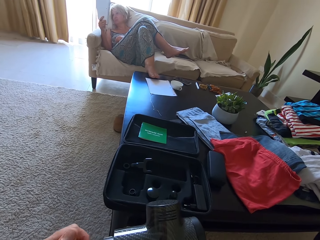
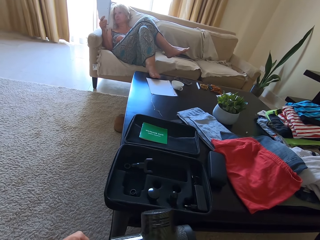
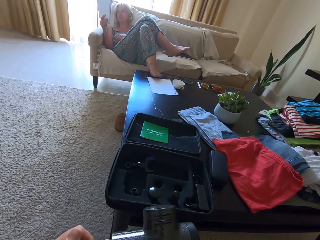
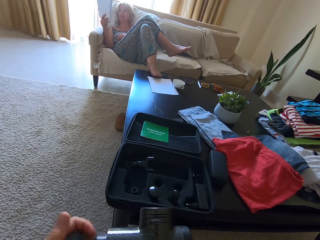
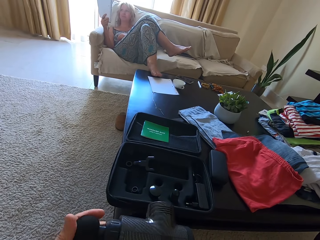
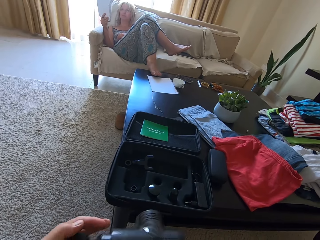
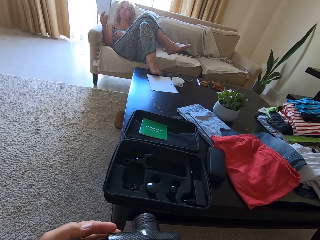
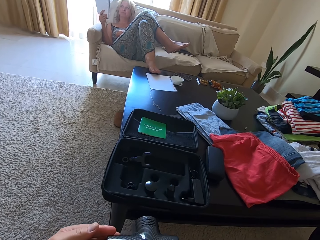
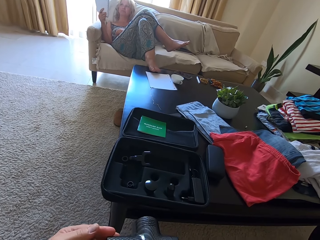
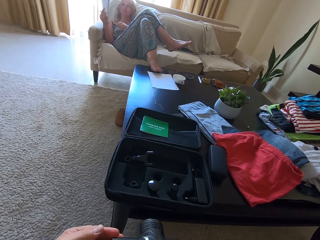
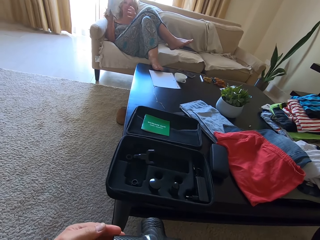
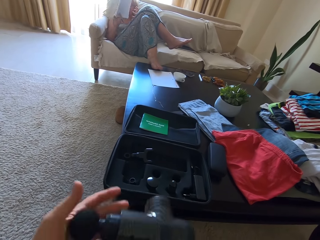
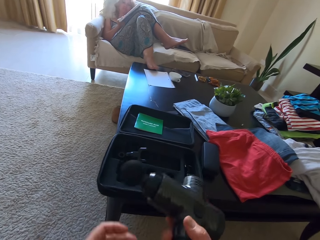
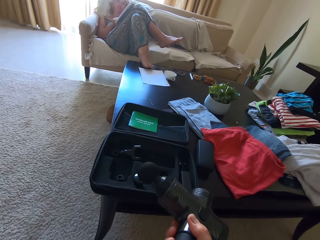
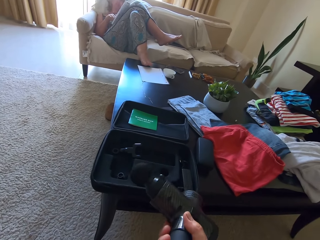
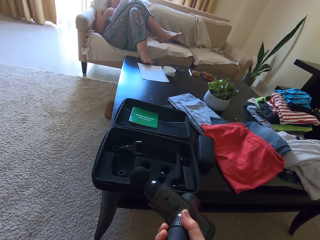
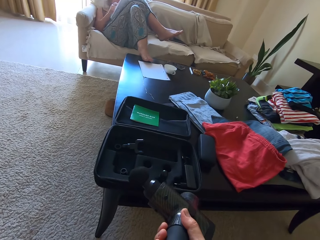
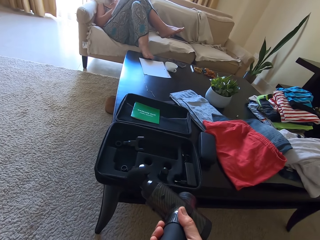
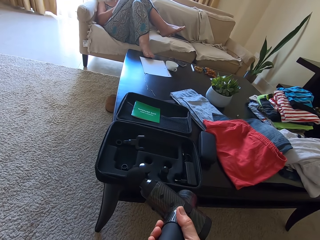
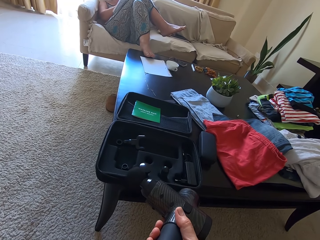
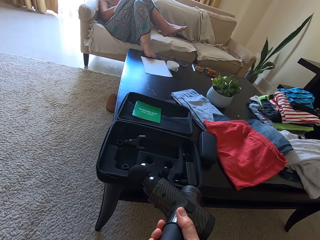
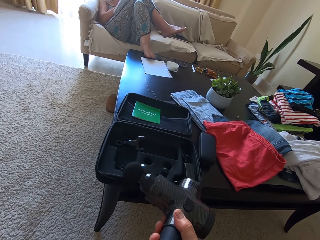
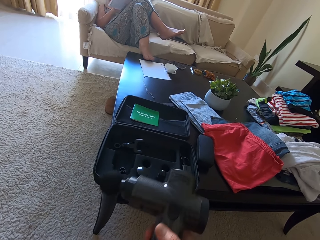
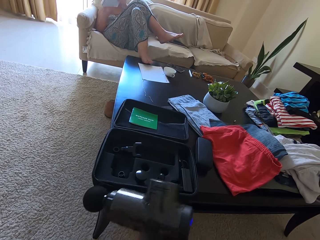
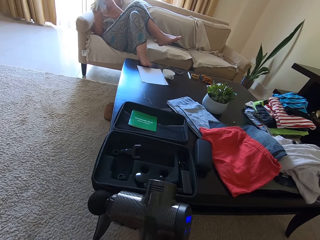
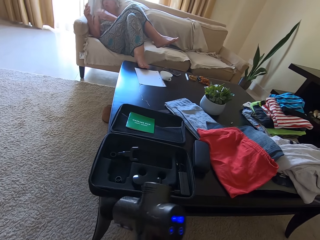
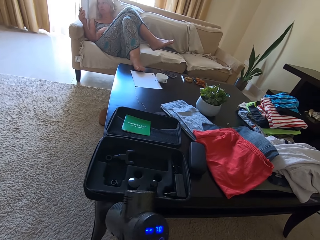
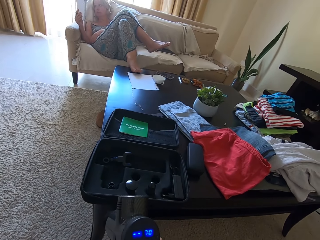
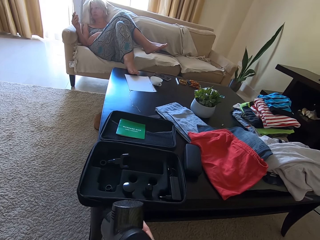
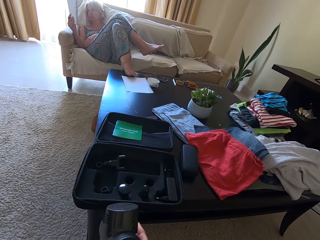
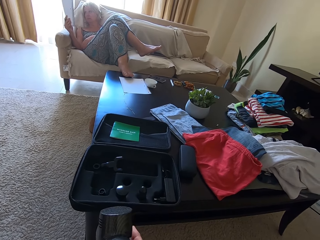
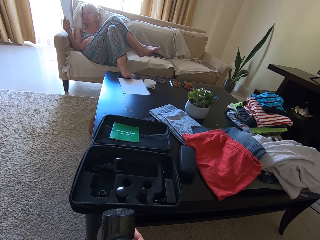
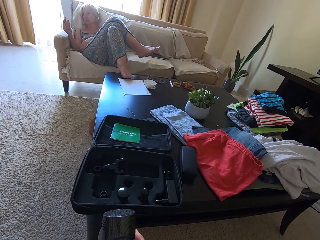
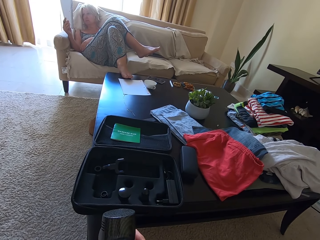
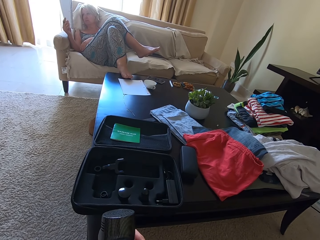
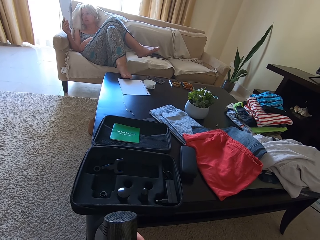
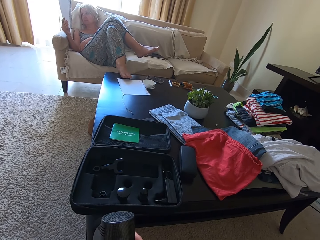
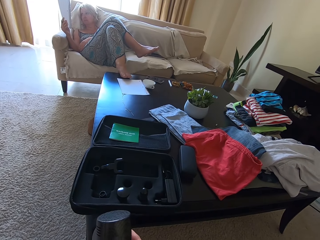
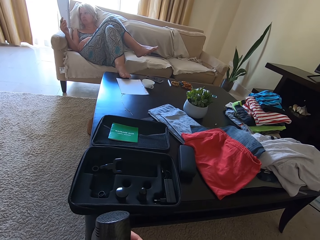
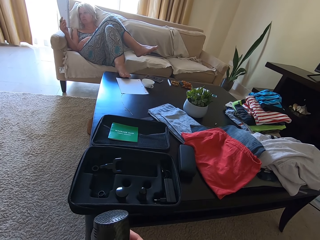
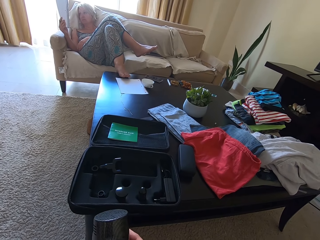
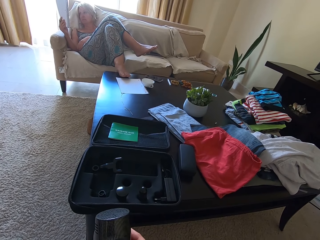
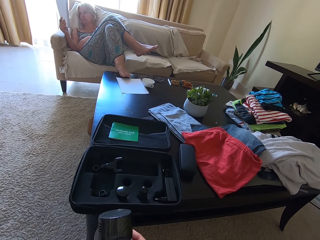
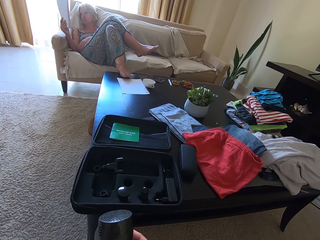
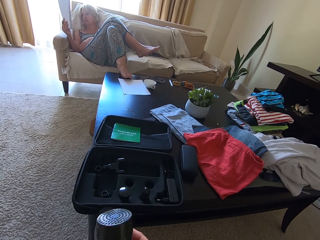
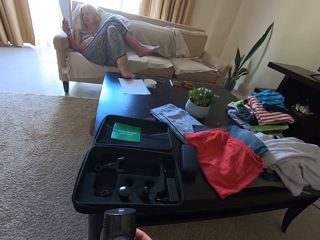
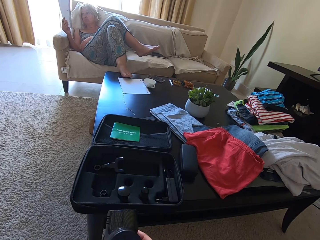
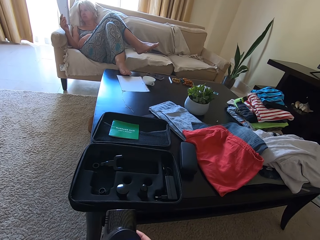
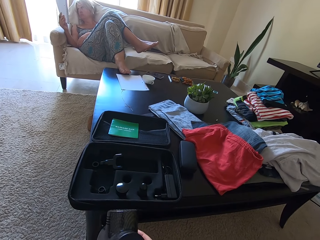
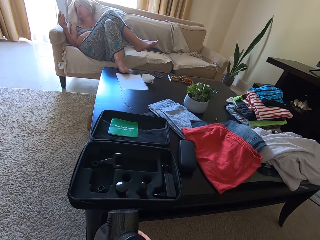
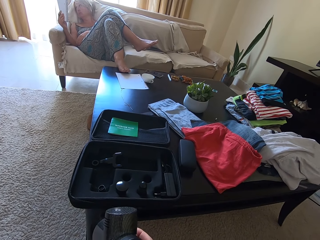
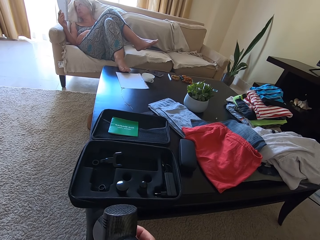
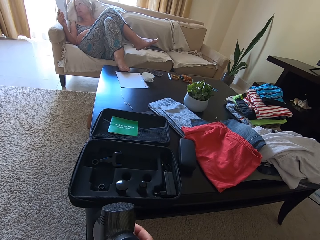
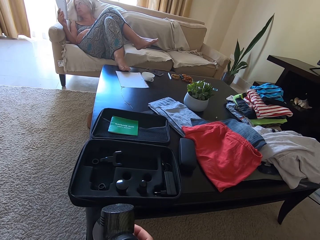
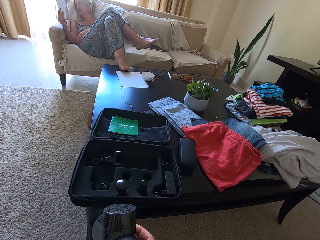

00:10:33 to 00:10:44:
A person writes in a book. The person lifts the book.

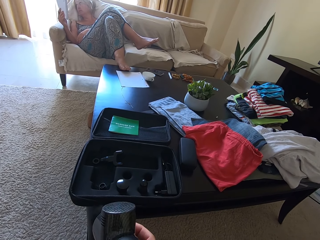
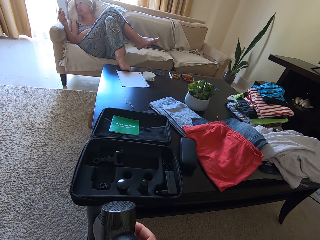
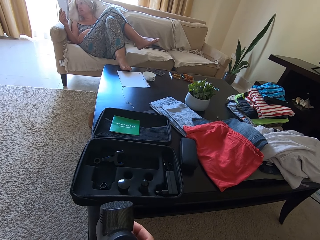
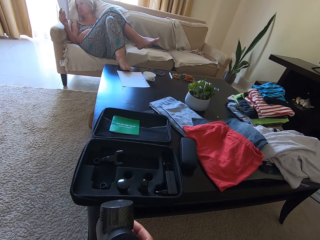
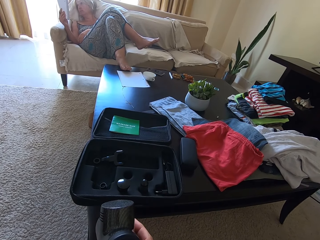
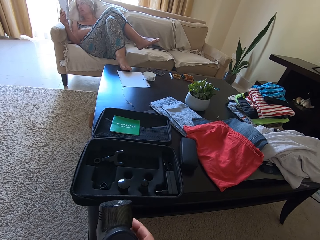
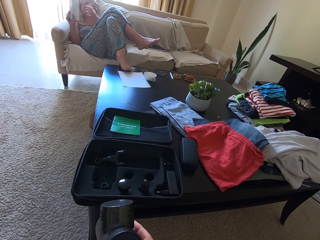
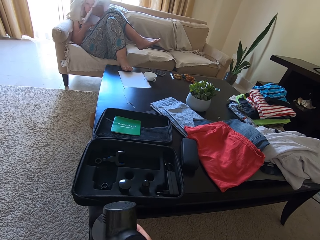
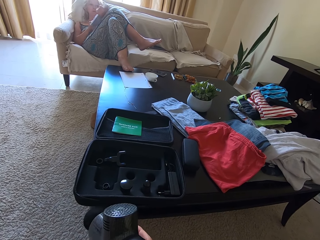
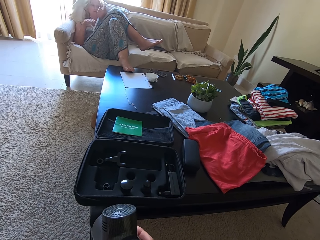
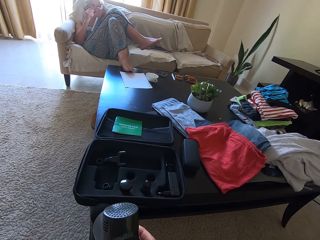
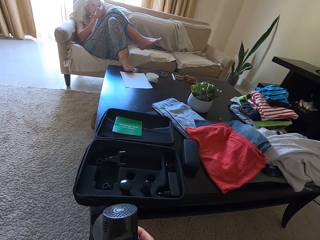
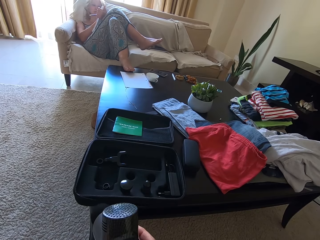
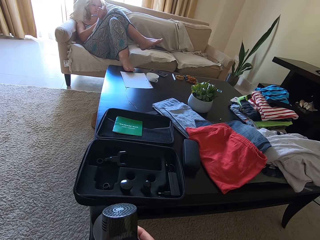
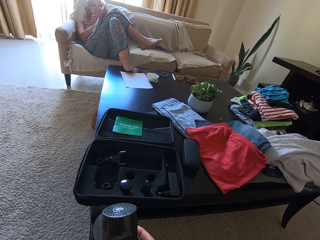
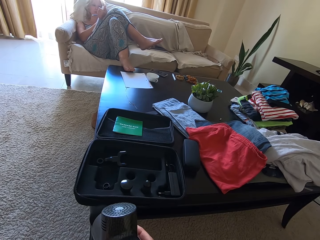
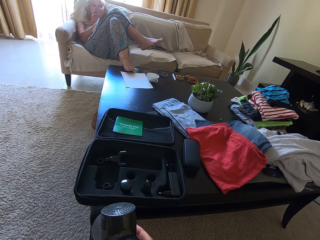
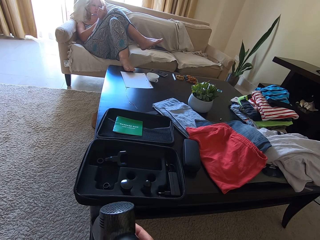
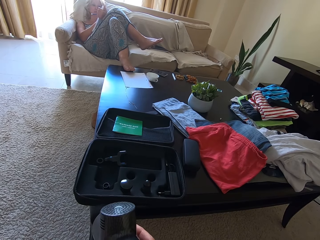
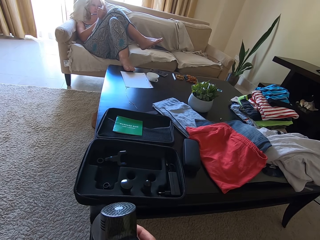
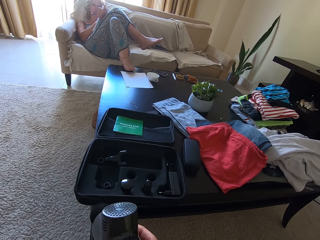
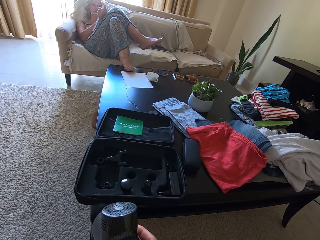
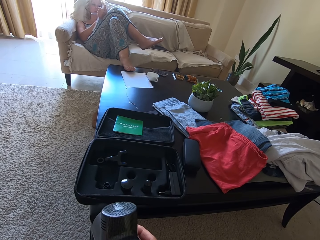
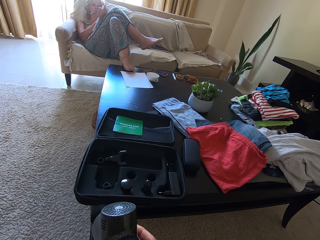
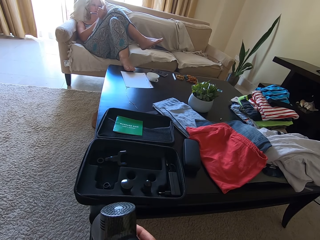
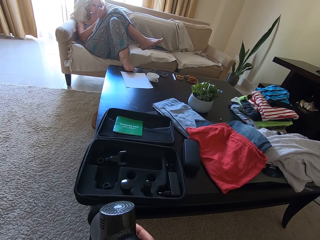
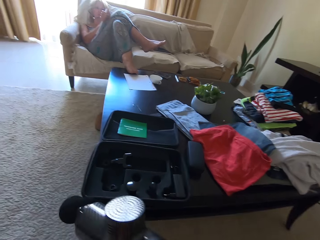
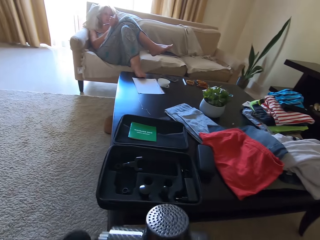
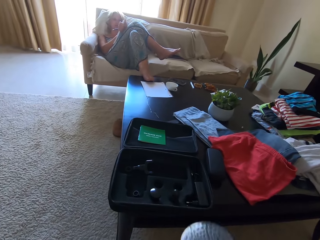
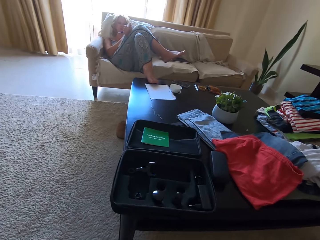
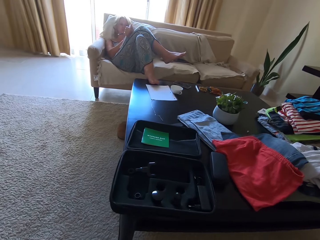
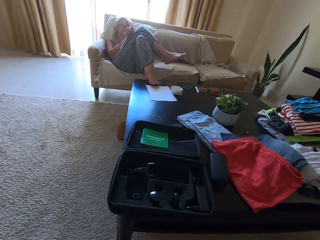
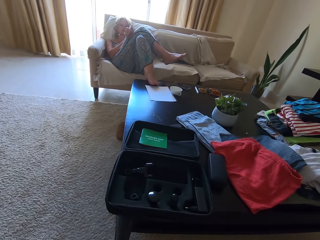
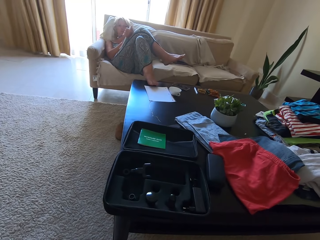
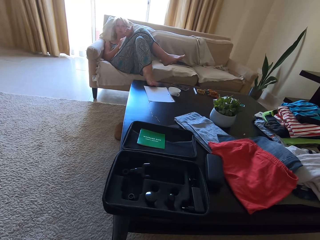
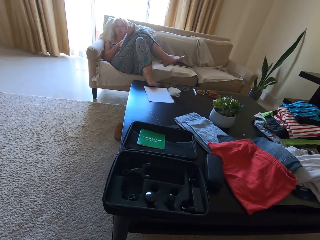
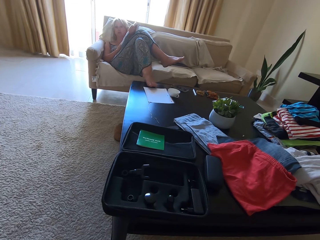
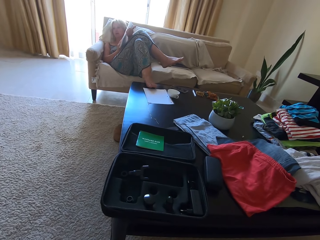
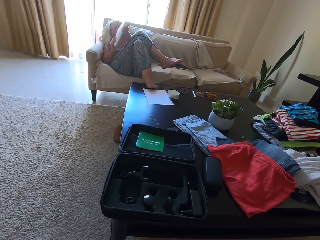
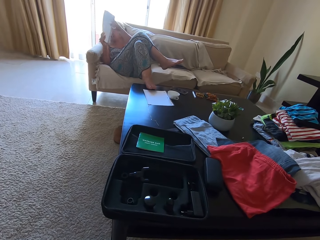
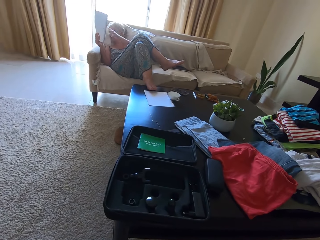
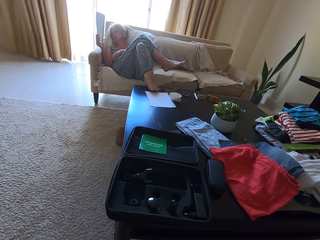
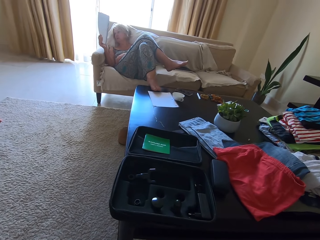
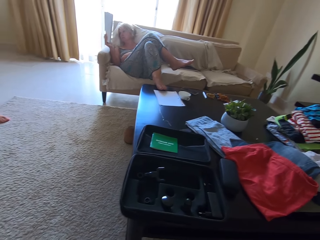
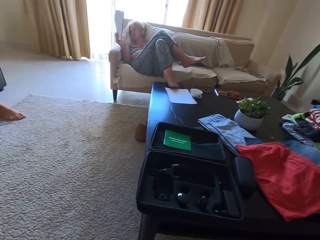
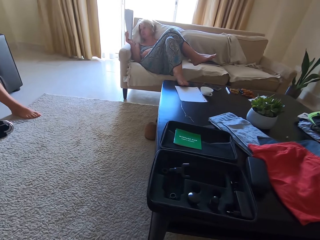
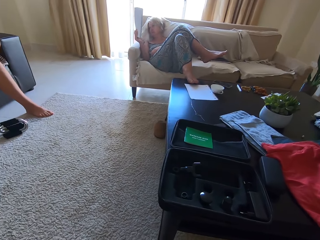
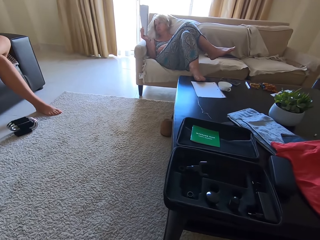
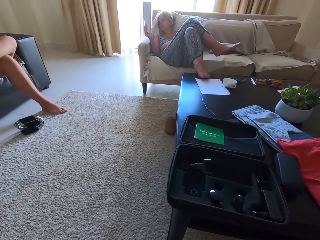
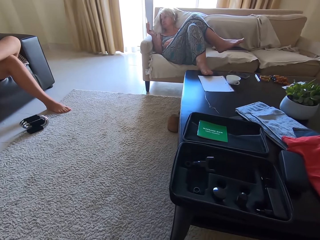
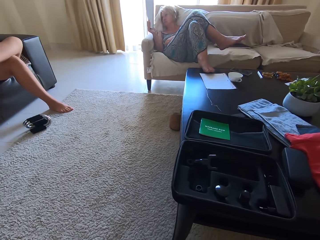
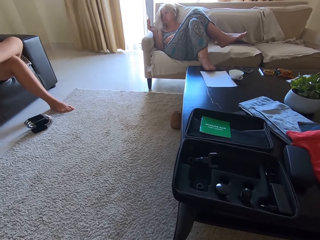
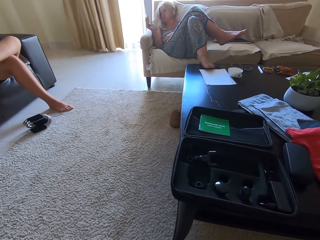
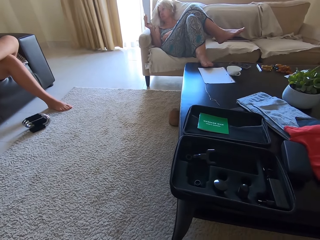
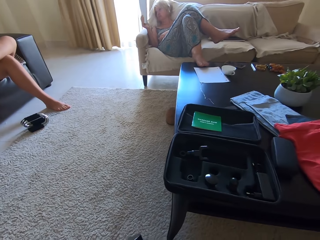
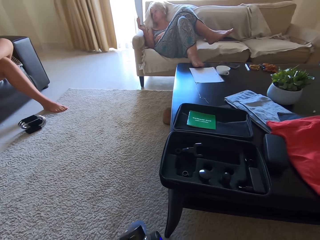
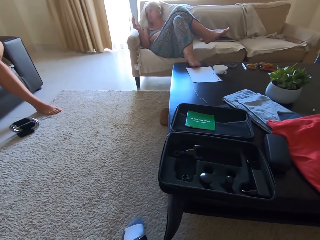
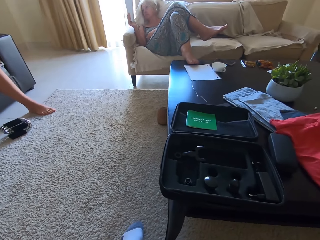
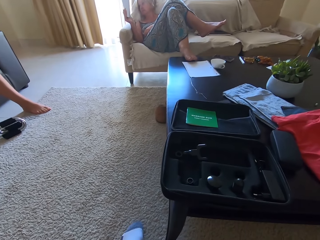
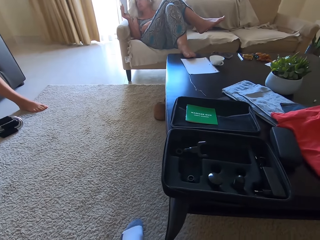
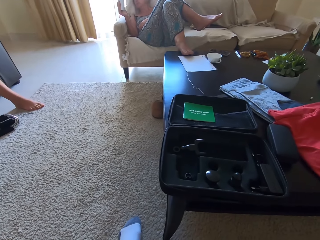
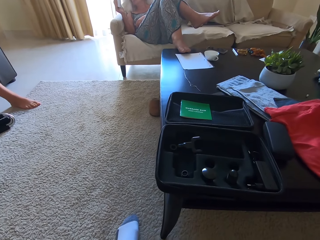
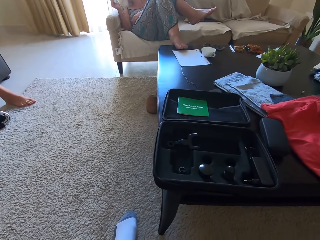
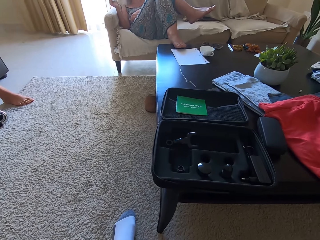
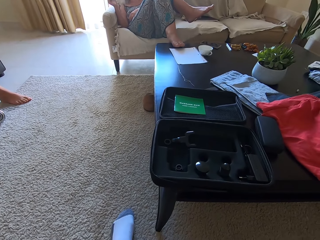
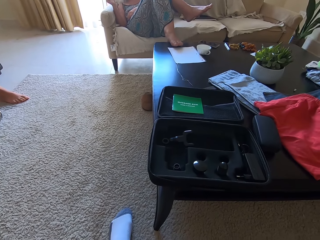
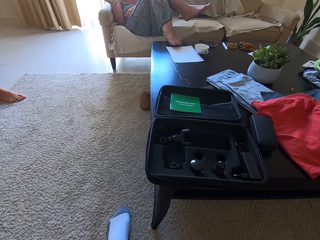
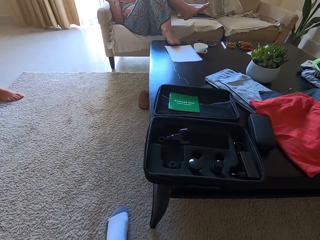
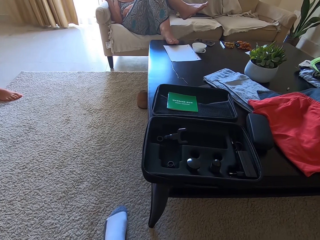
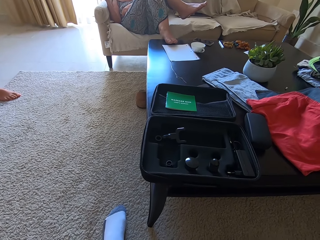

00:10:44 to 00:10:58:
A person writes in a book. The person lifts the book.
